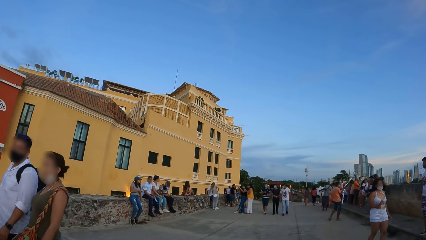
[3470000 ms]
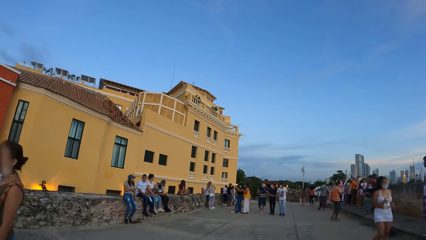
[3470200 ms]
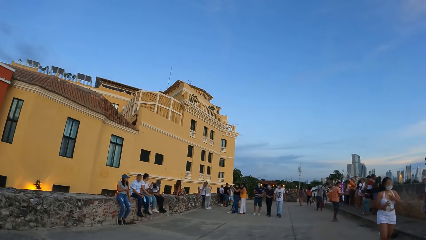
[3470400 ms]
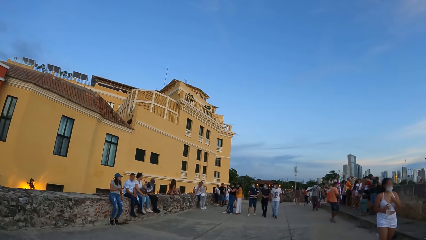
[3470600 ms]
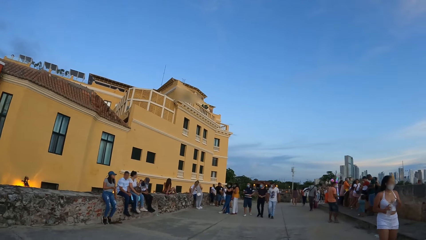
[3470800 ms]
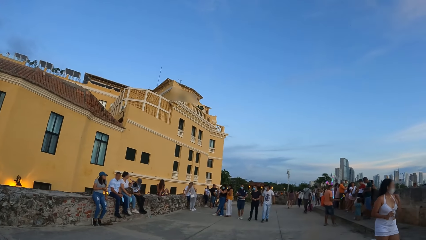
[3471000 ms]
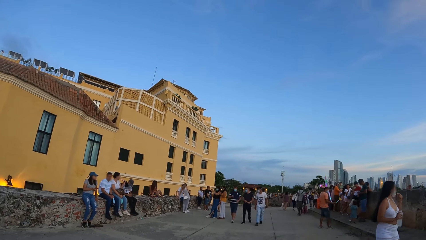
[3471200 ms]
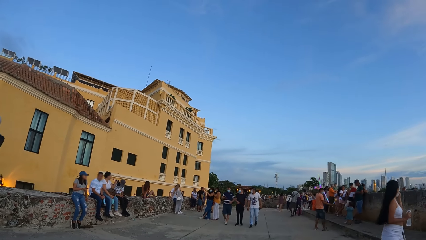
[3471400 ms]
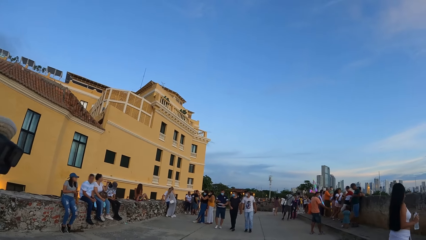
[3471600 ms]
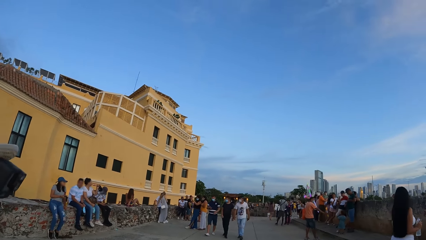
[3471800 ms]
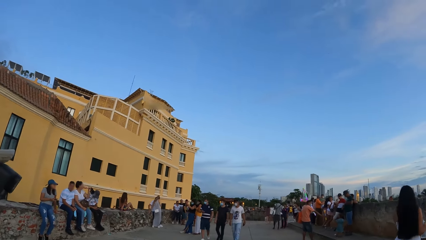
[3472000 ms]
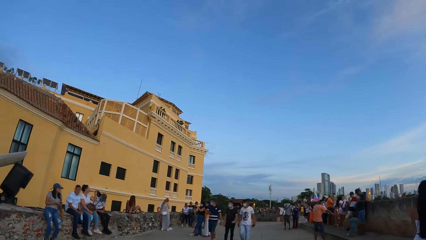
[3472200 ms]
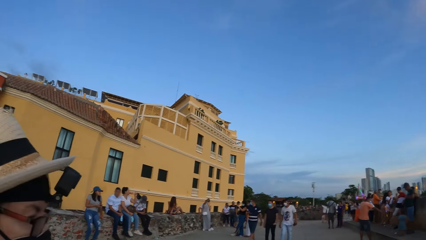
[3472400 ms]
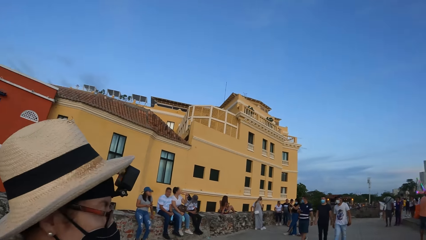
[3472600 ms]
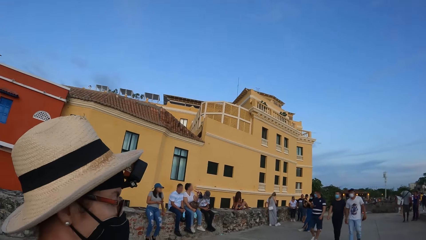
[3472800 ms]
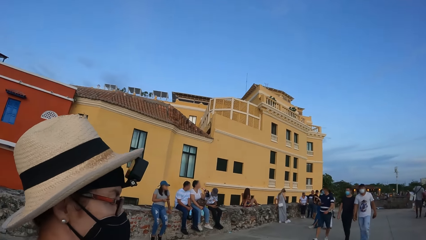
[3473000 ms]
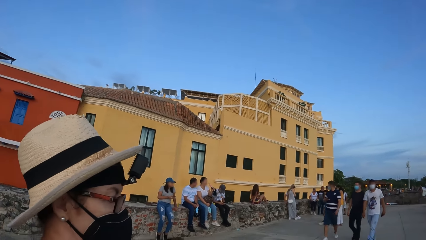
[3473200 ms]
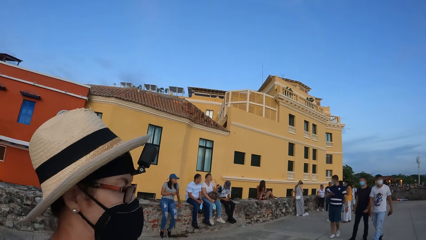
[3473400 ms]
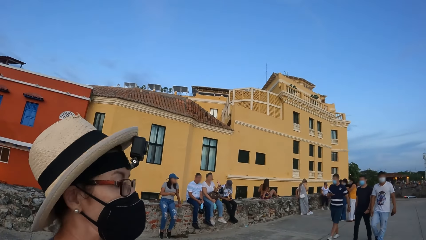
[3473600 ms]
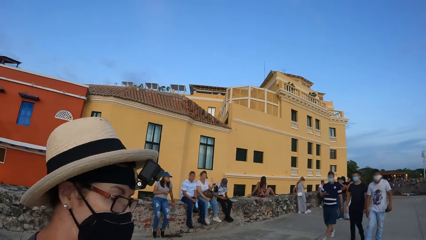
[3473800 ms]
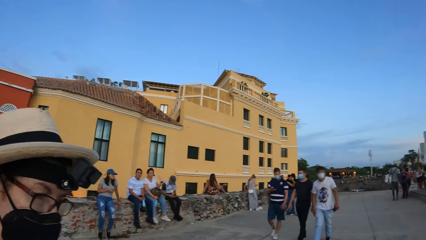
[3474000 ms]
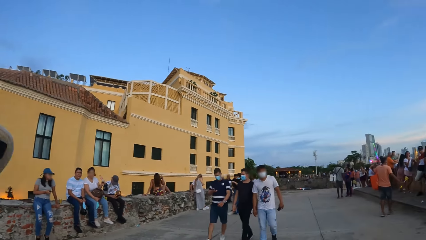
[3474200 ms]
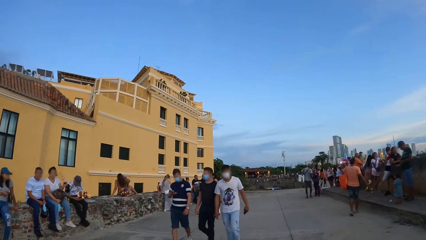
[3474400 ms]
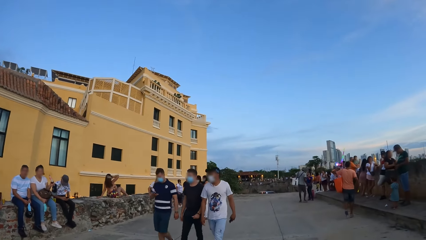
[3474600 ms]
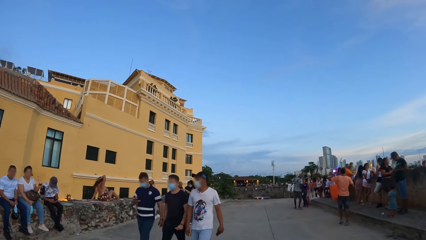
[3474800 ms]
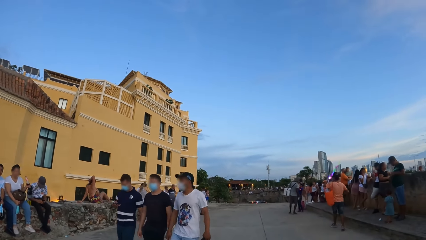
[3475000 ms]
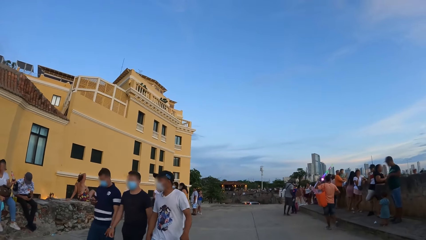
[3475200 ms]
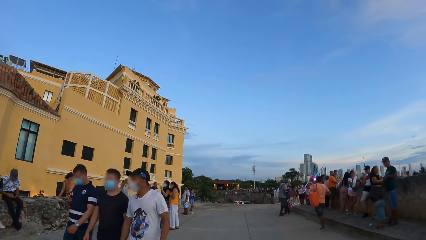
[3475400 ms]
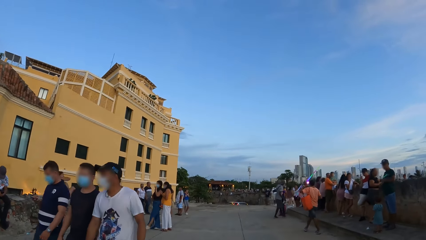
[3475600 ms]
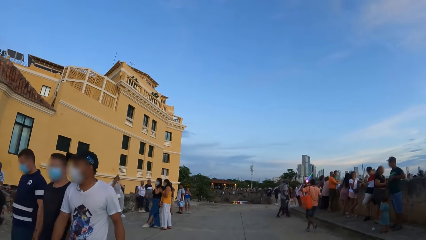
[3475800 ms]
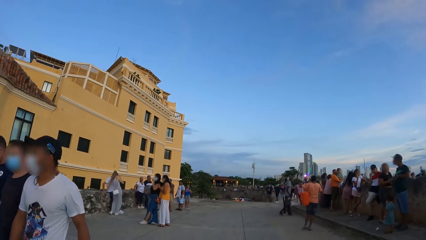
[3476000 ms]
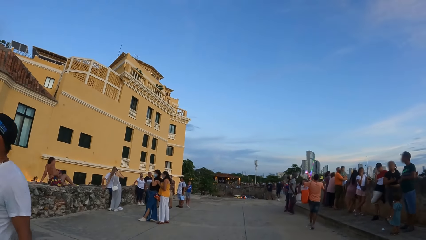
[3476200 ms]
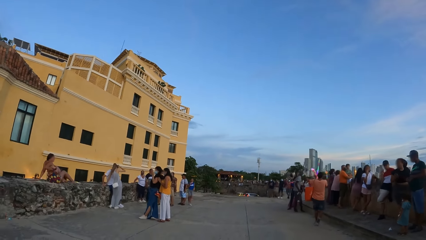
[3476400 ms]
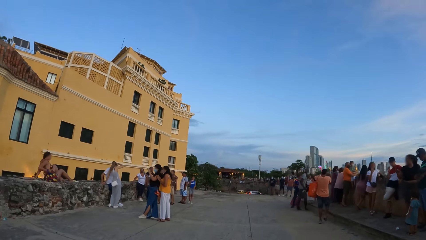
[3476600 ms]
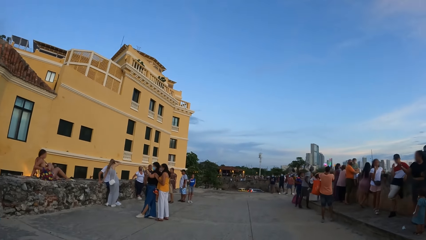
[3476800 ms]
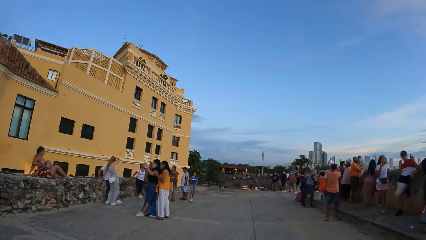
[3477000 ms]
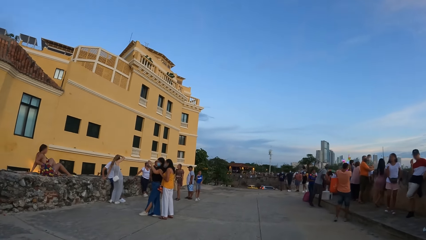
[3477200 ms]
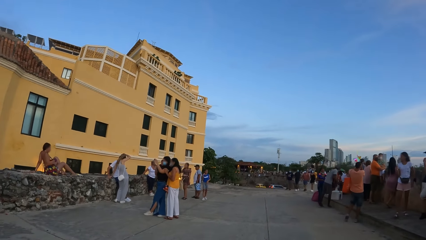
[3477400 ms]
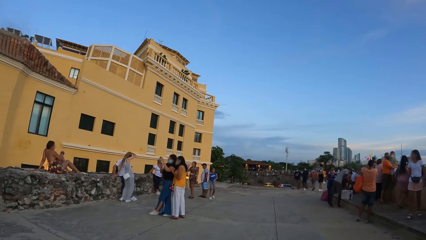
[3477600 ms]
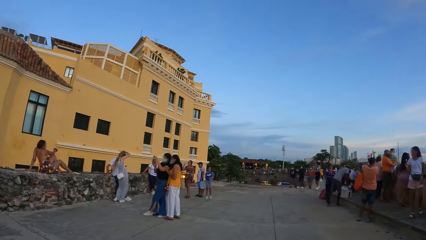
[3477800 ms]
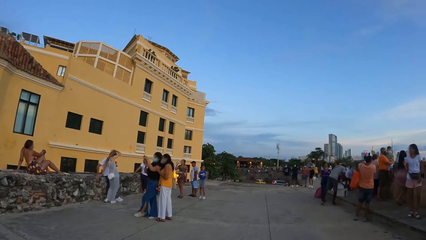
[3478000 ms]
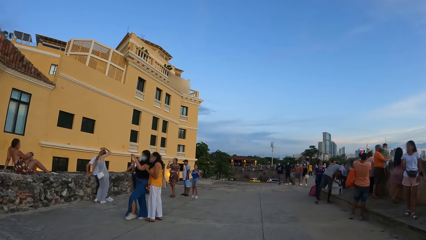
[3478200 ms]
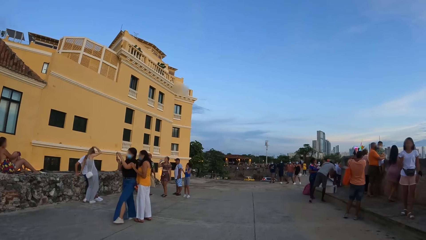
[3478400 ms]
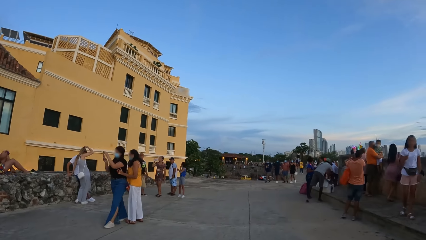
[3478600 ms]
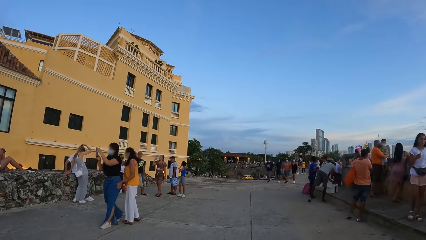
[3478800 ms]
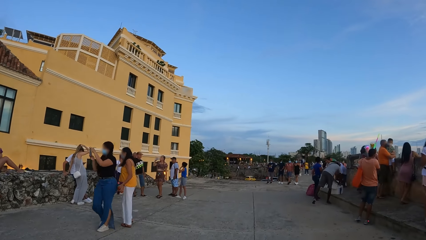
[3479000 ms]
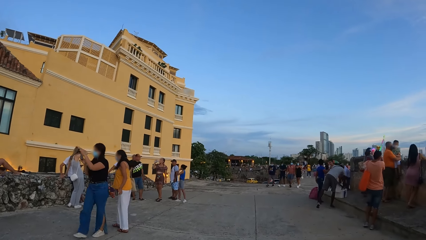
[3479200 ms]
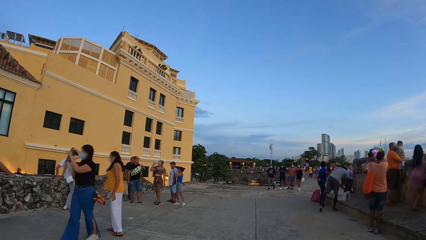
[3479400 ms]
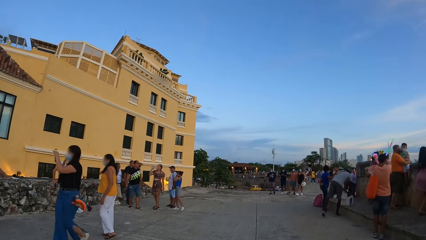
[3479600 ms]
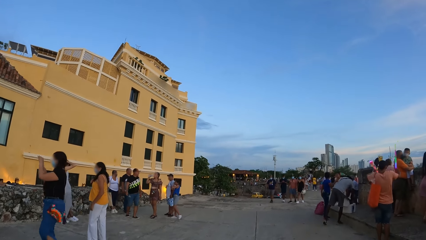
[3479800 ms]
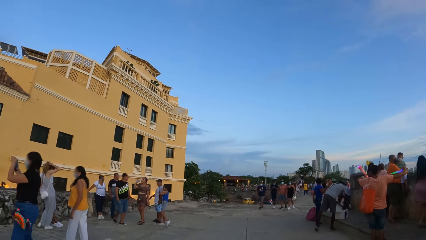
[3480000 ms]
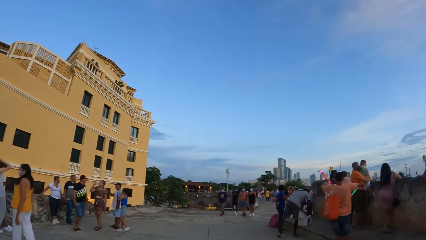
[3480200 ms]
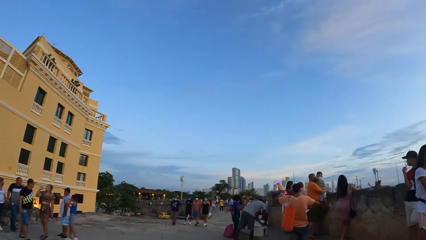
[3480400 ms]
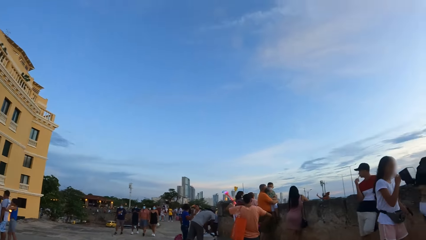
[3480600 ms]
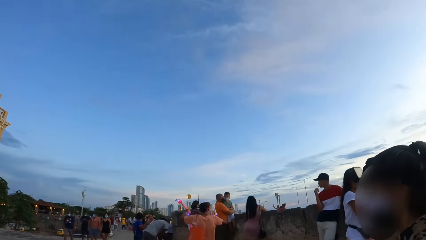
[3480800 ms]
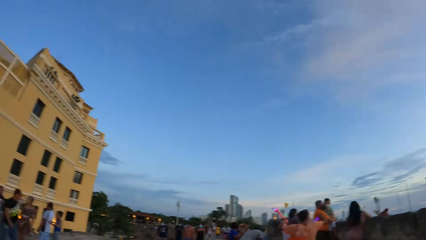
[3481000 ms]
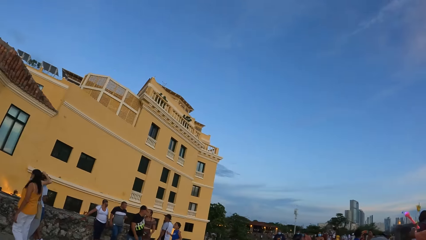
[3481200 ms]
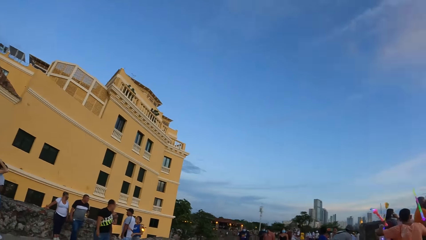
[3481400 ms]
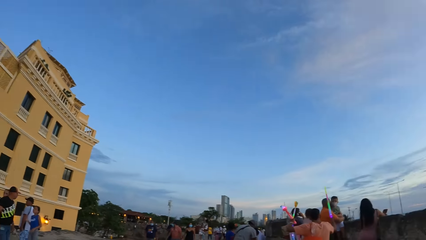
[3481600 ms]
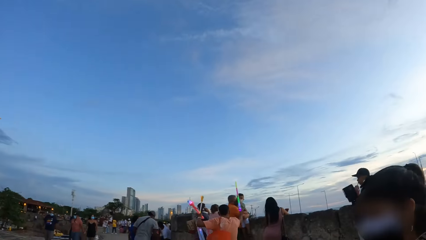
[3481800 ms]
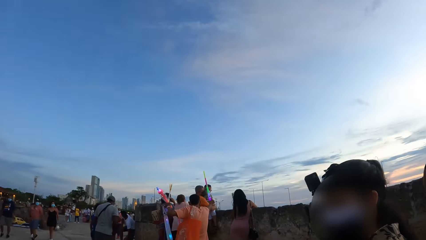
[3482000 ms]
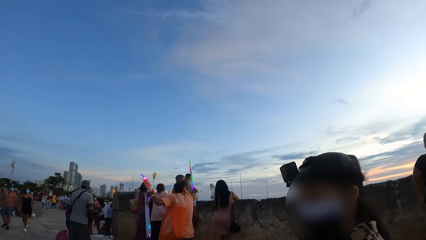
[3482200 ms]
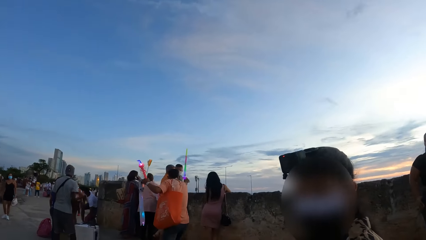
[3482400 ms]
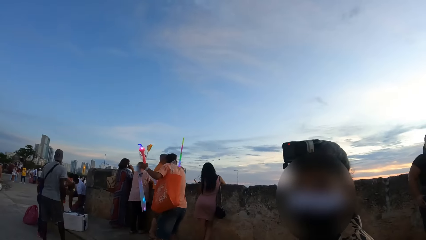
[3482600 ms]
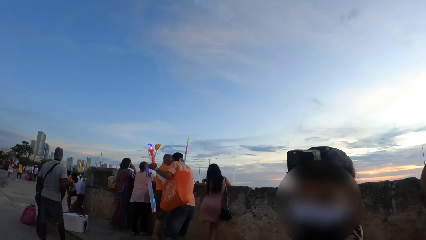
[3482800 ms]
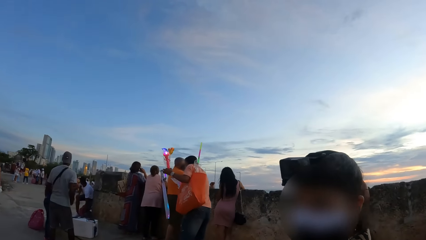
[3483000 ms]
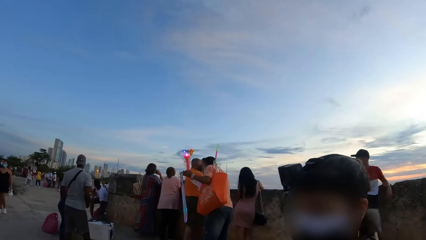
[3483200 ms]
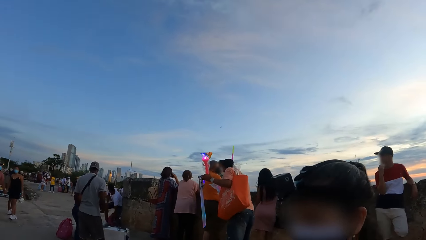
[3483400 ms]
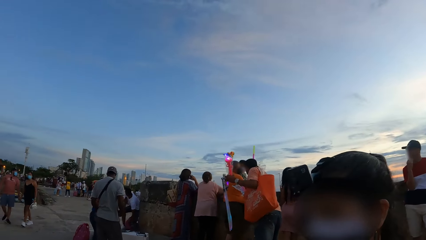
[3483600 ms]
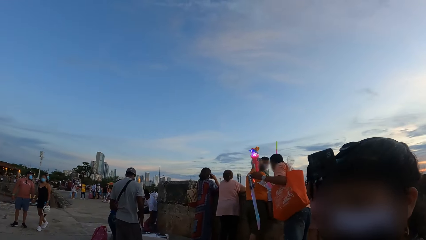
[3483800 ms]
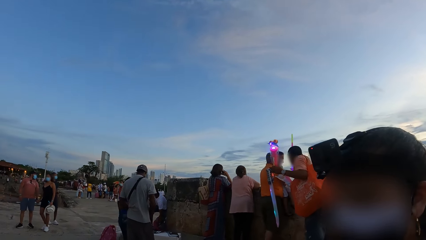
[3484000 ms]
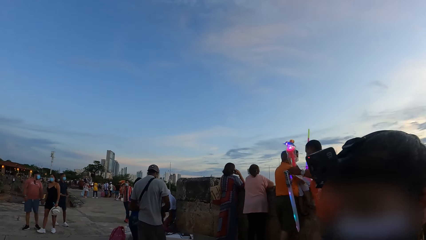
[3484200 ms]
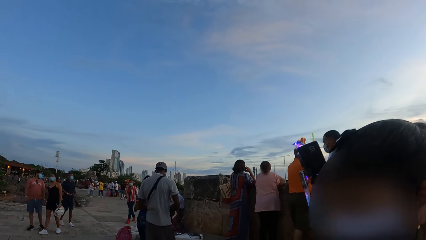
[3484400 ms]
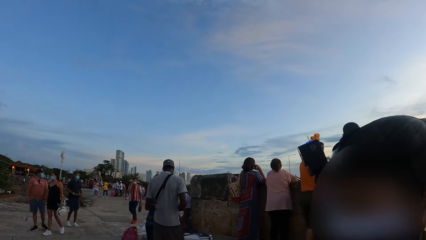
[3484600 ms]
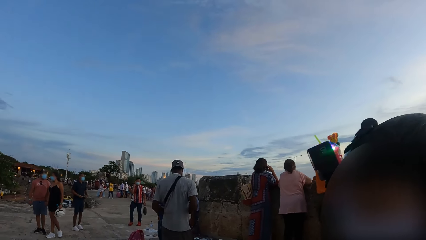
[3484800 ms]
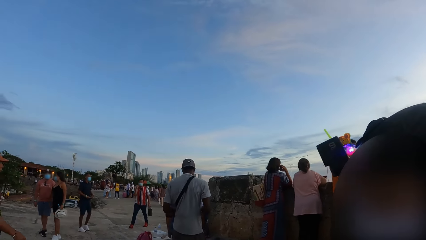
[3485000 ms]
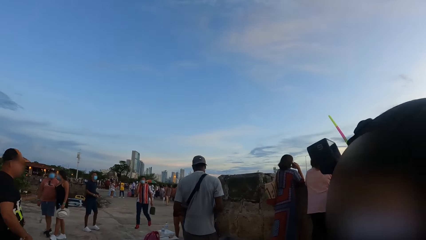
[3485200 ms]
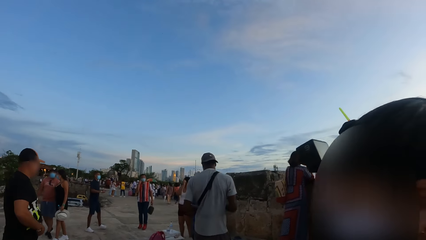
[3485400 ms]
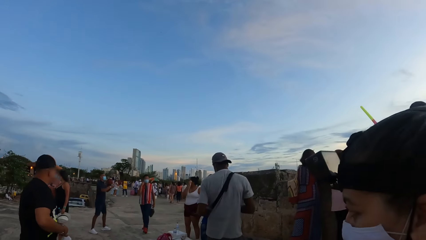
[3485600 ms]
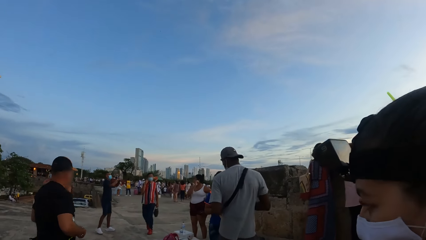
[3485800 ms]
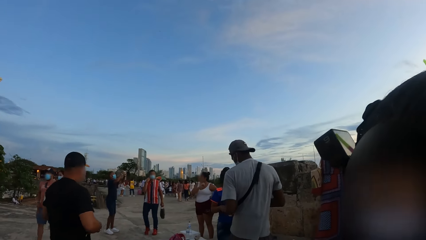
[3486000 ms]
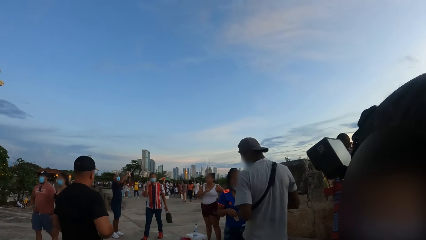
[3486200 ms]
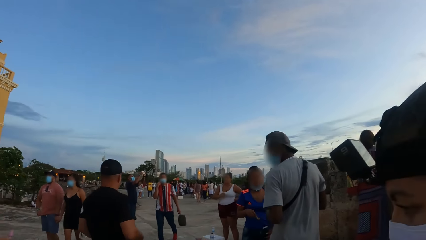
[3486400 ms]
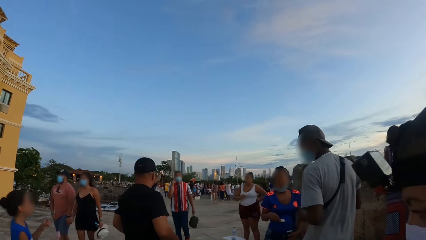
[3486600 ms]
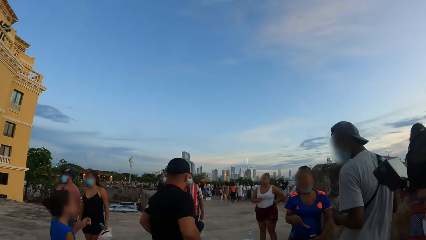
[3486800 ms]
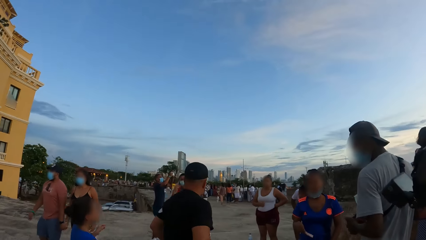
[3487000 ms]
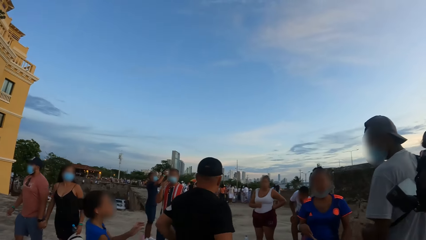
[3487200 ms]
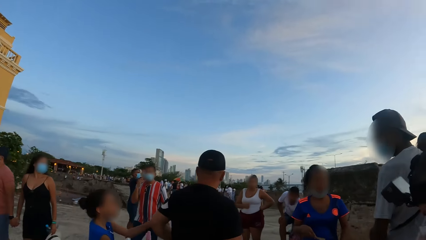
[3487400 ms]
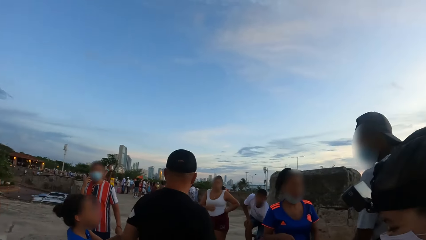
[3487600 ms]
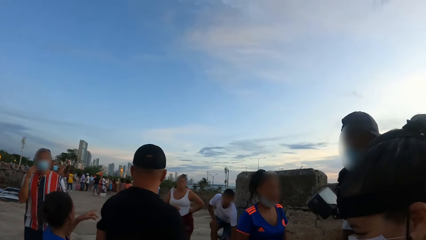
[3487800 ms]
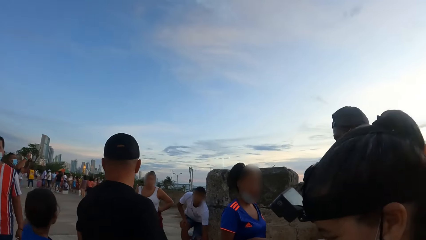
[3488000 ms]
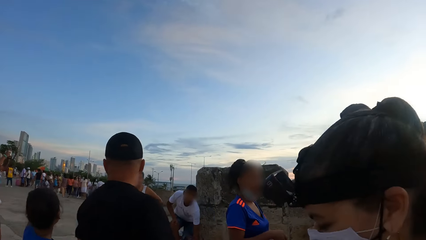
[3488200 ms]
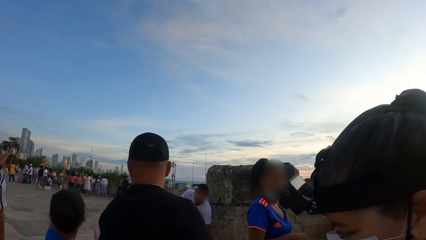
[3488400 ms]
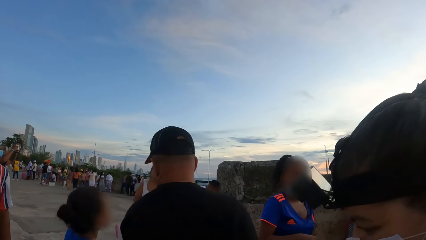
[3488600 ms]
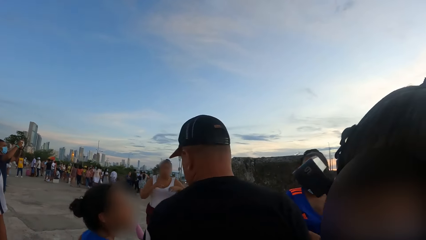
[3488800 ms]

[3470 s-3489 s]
The camera wearer talks to a woman. The woman engages the camera wearer. The camera wearer looks on the walkway. They look around the view point. Another woman engages the camera wearer. The camera wearer talks to the other woman.
